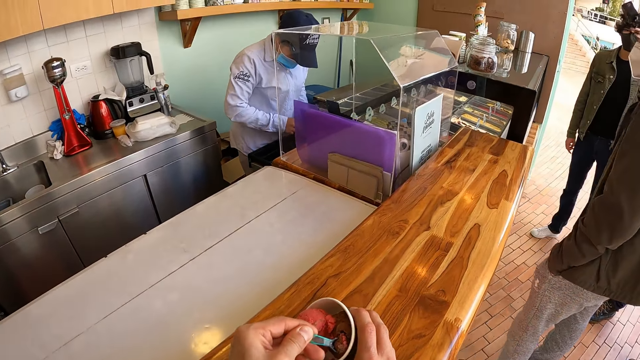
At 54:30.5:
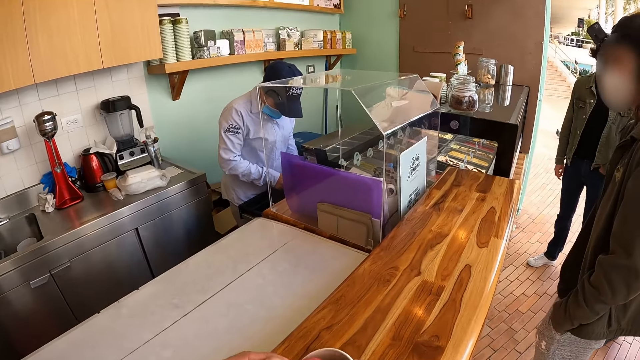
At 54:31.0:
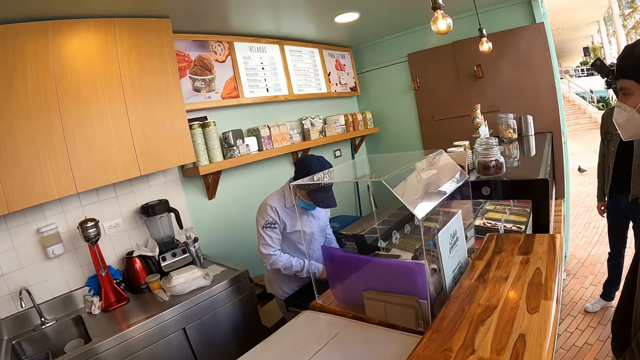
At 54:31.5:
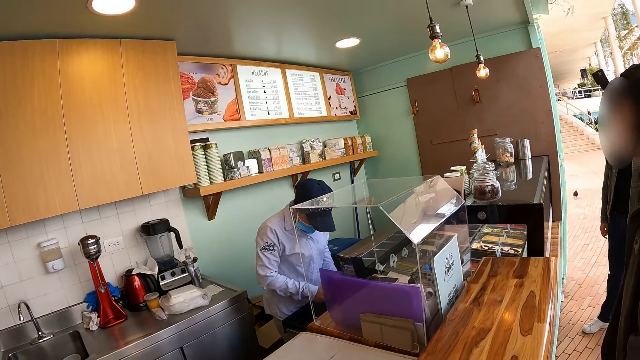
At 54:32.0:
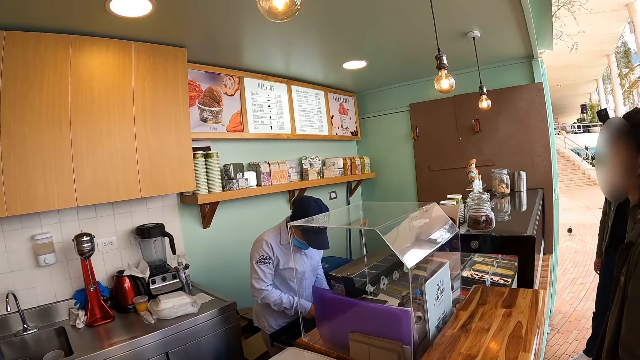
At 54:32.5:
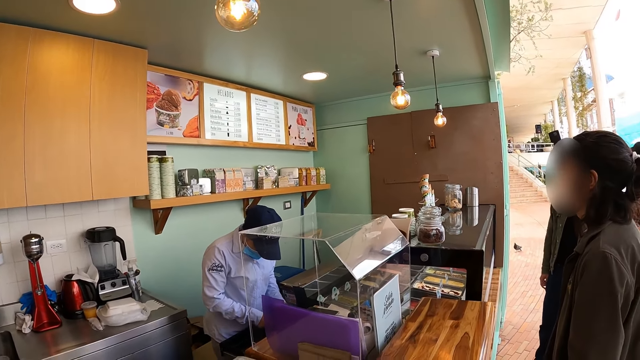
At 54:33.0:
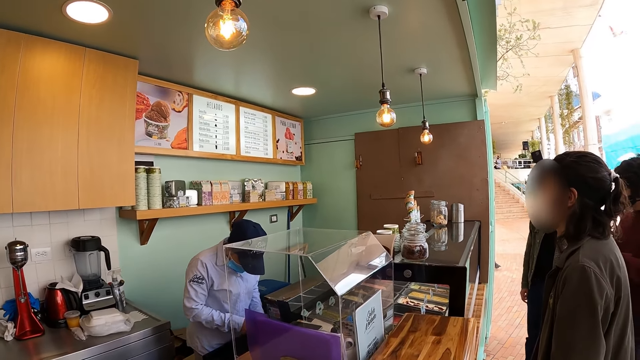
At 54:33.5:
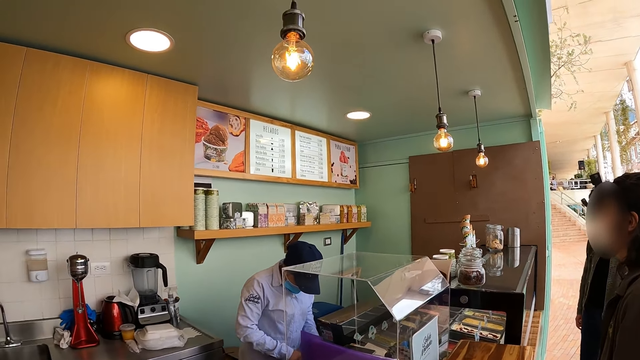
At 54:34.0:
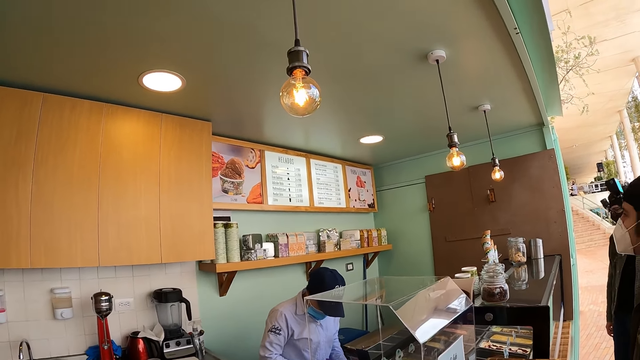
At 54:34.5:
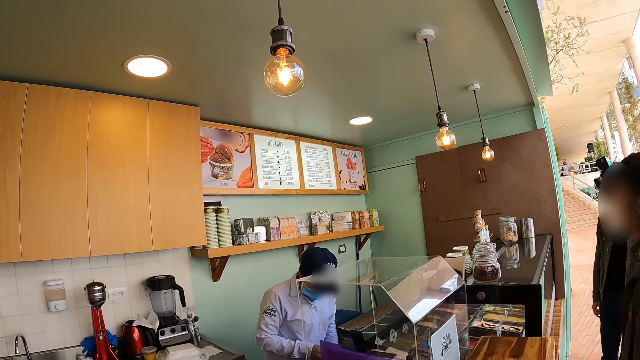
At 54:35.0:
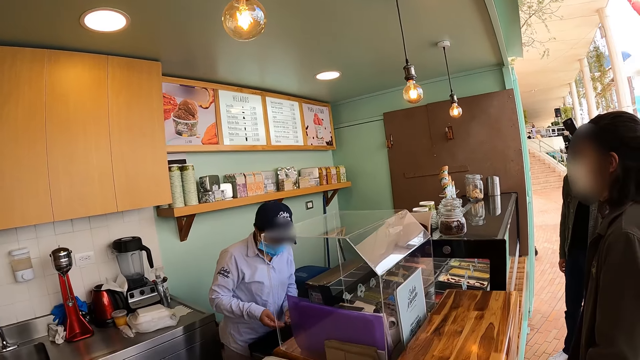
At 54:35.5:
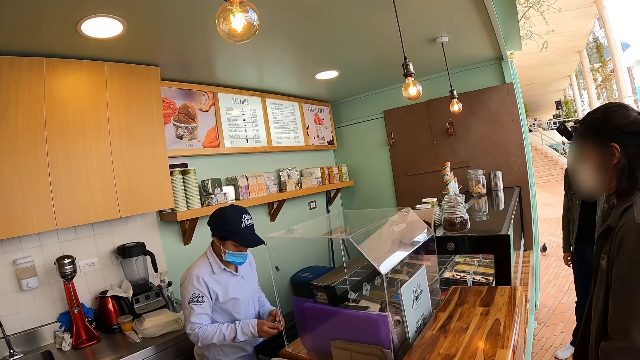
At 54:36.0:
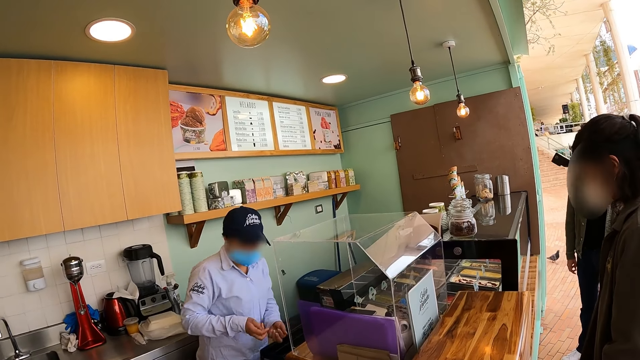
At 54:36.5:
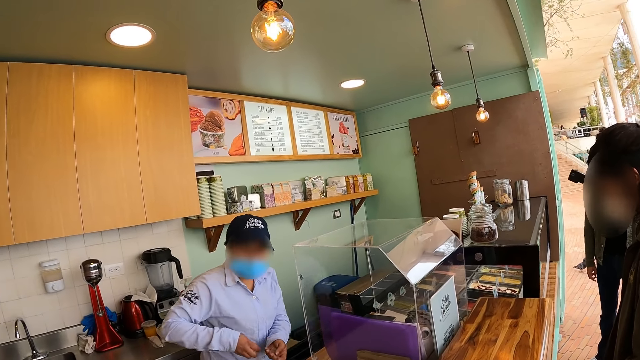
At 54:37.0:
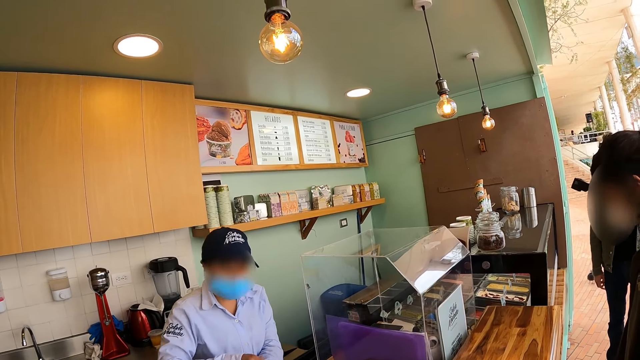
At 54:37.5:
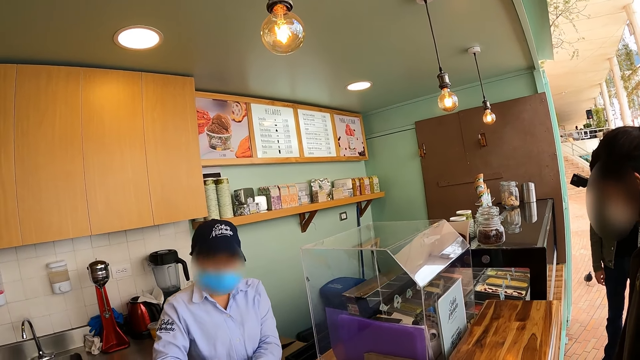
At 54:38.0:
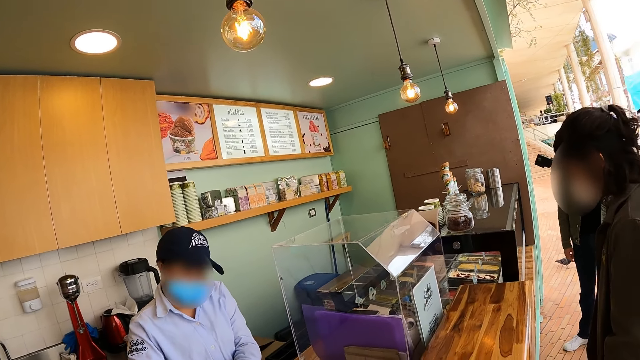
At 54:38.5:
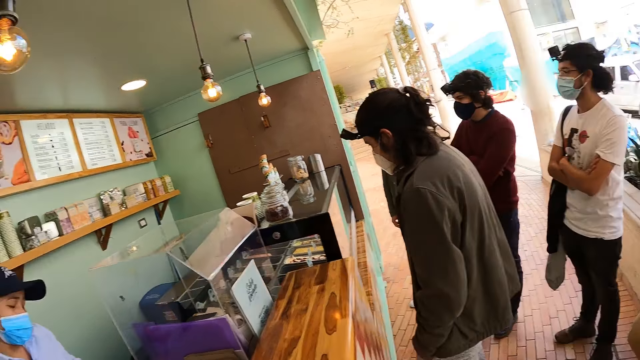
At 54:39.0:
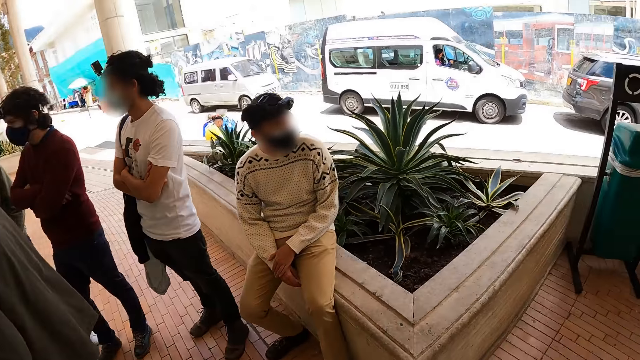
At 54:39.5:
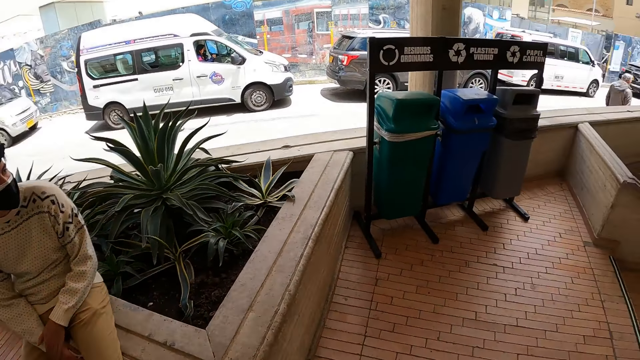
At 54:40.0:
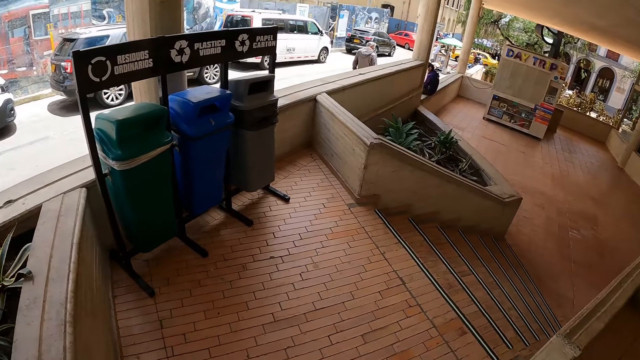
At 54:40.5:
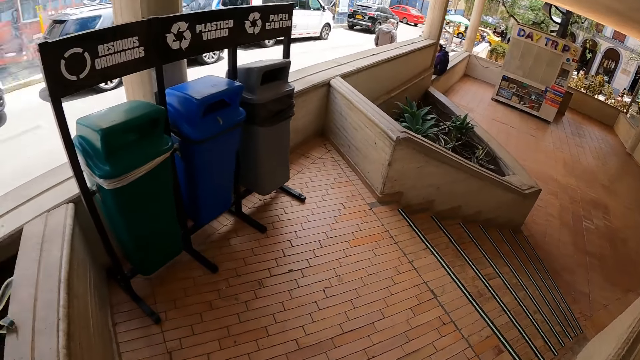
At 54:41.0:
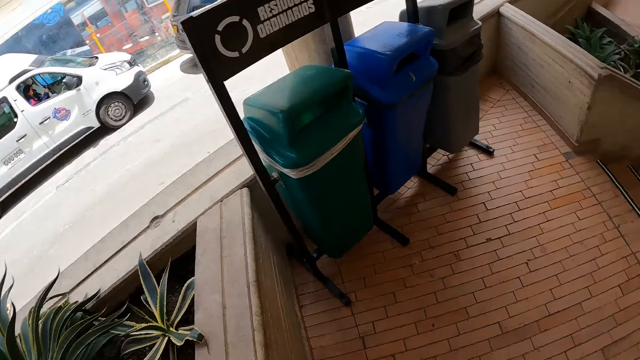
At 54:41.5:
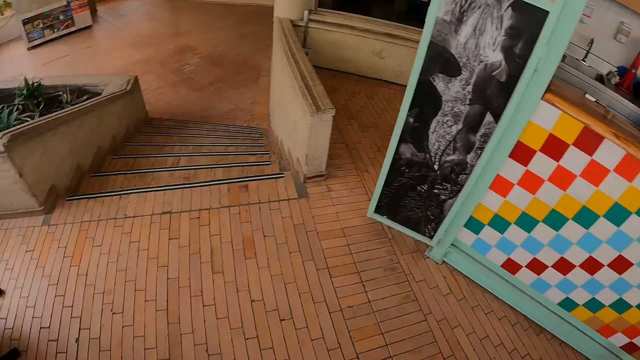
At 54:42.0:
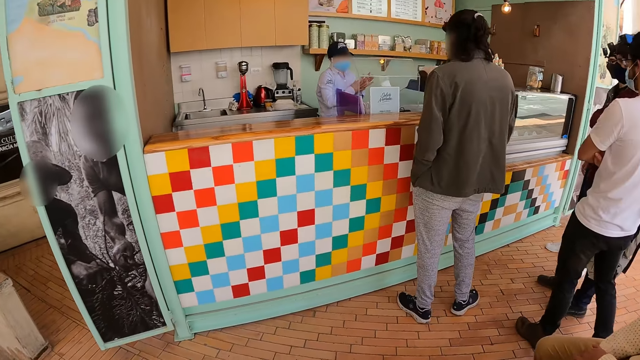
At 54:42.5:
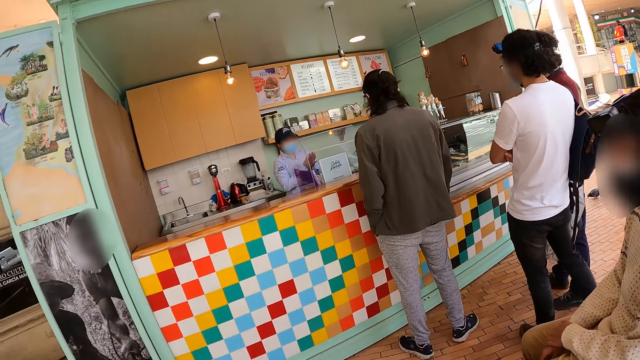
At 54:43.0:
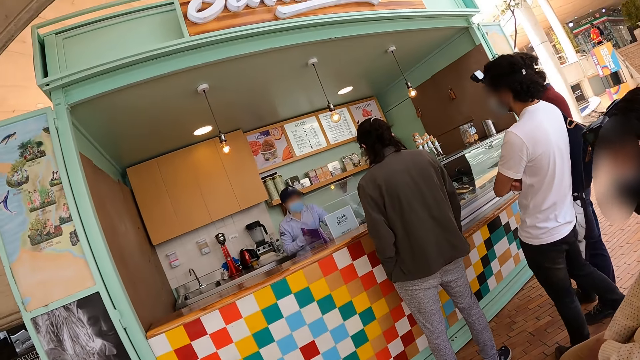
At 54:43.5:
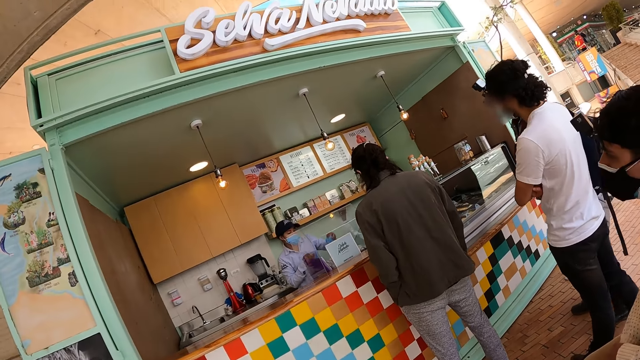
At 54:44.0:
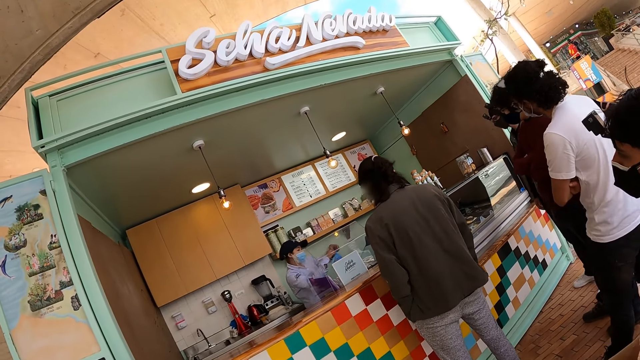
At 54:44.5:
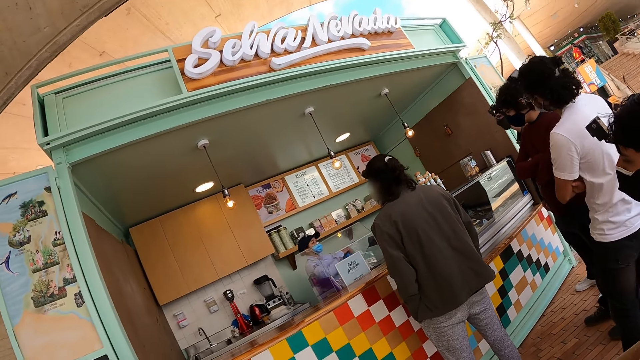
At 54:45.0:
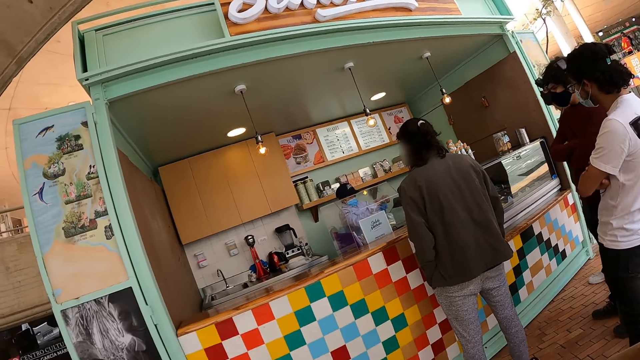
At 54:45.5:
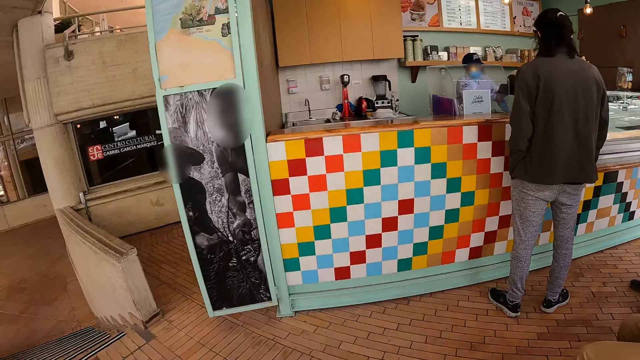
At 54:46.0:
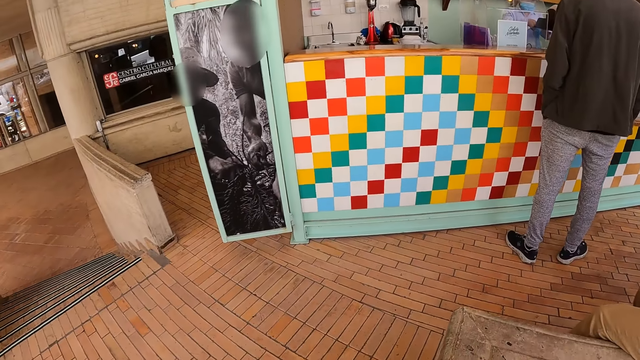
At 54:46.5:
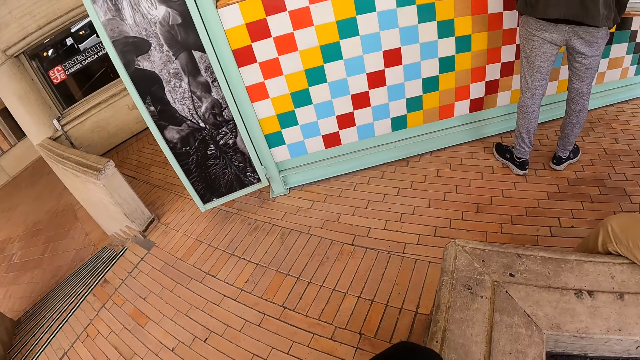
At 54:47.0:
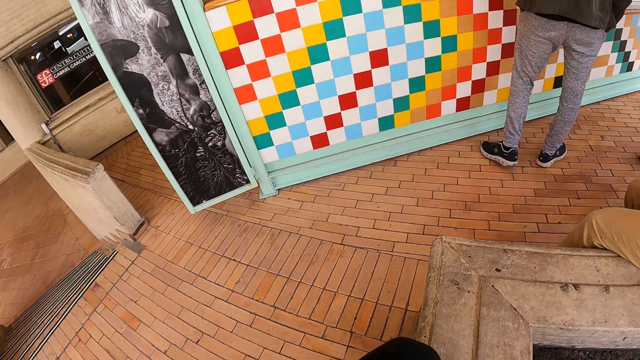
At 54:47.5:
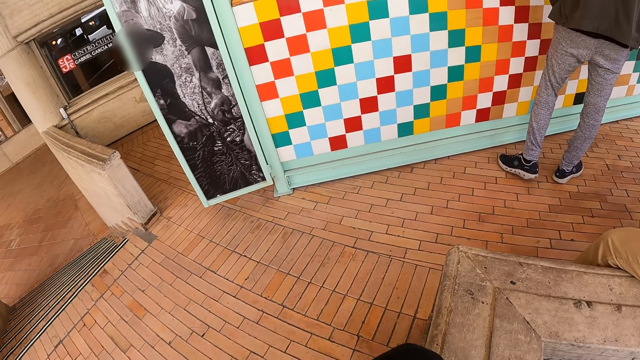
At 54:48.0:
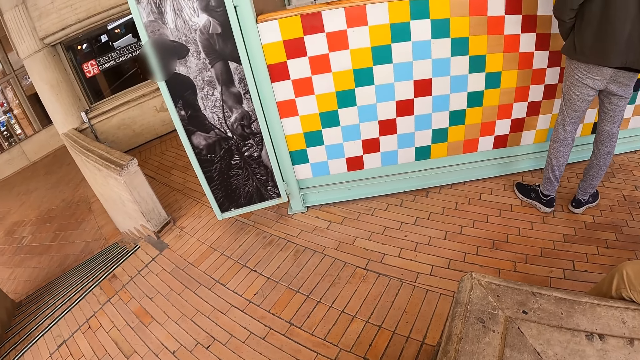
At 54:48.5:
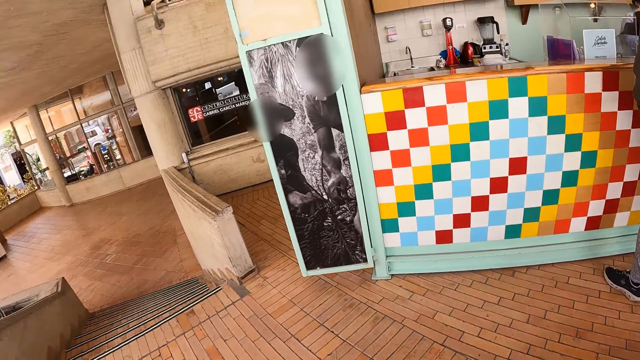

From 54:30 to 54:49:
The camera wearer scoops ice cream from the container. They look around. A lady gives the camera wearer money. The camera wearer looks around. They walk around. They look around.

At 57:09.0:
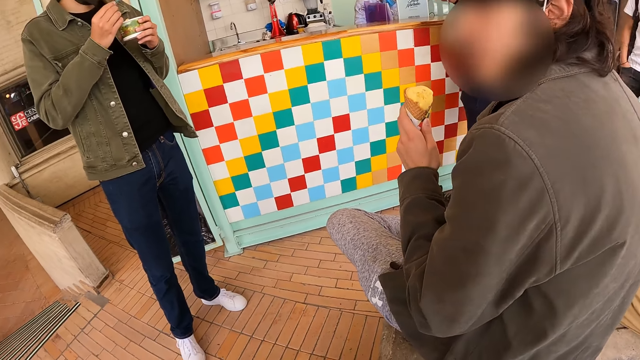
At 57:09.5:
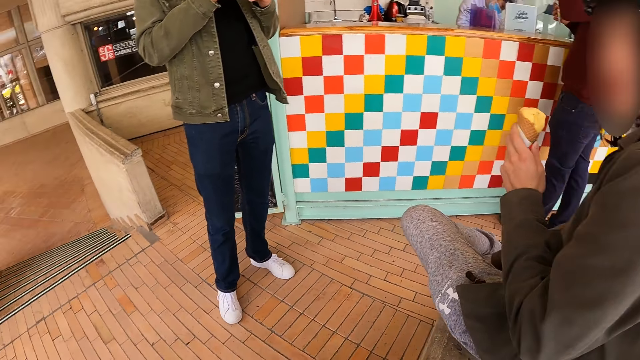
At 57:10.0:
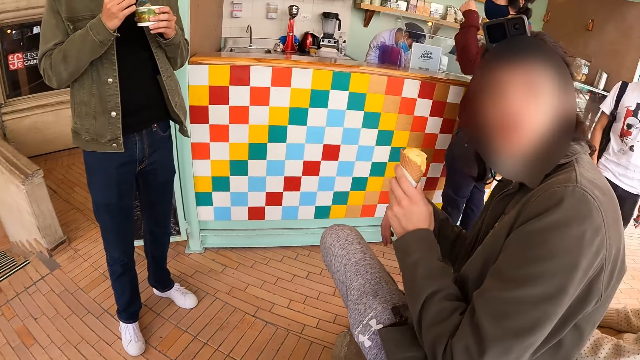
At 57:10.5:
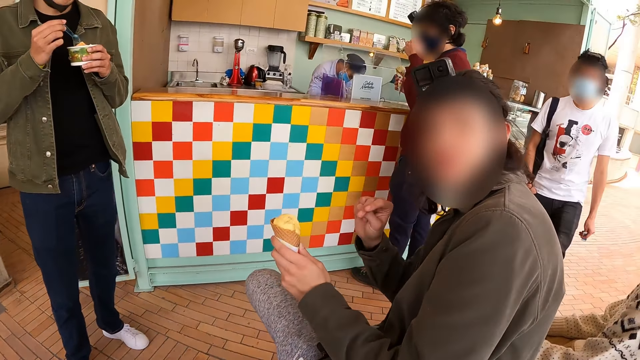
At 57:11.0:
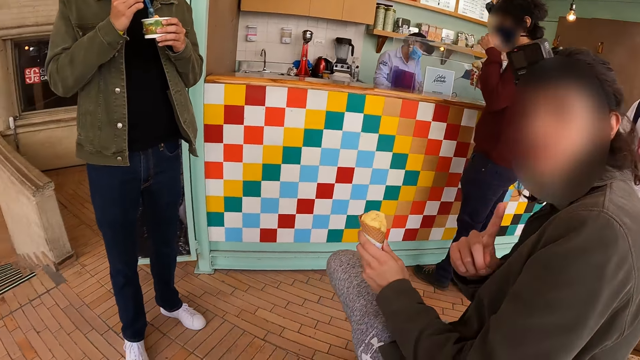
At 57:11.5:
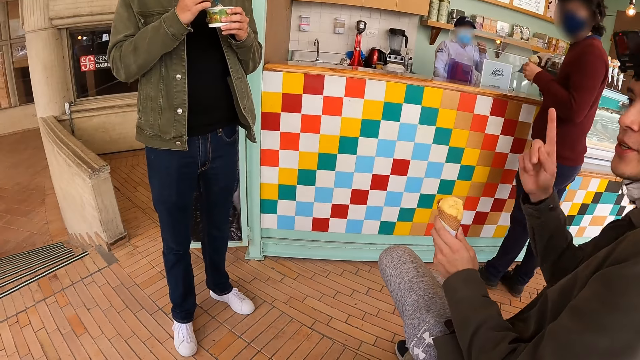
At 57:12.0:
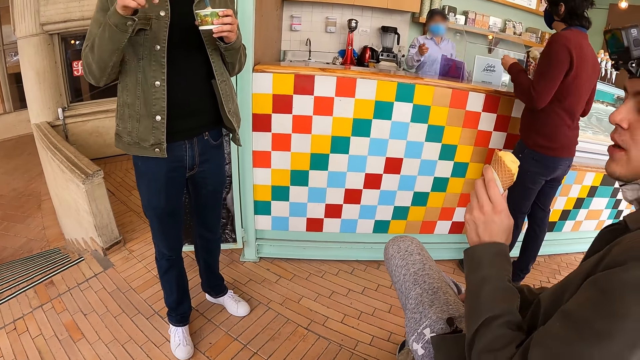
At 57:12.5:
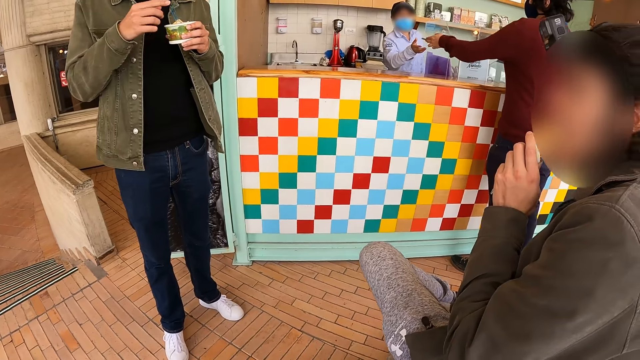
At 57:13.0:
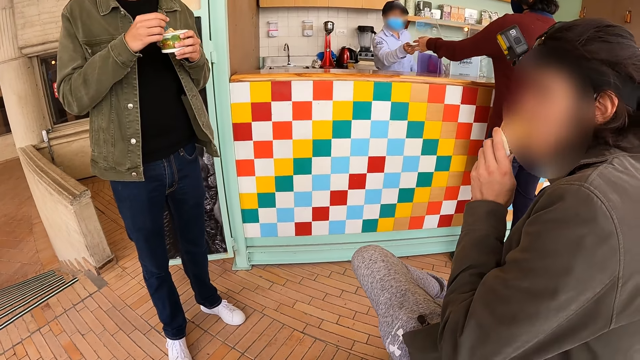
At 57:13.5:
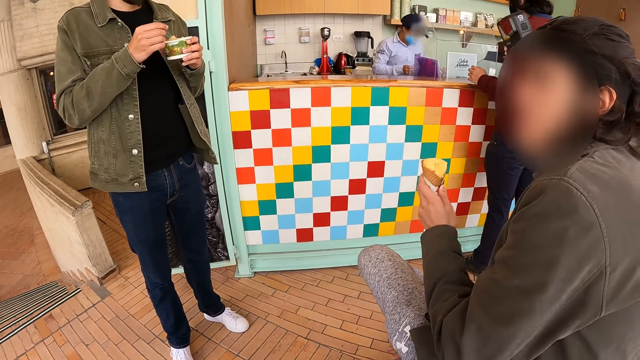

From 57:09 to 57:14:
The camera wearer converses with a man. The man interacts with the camera wearer. The camera wearer looks around.
